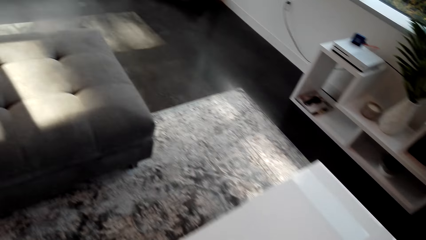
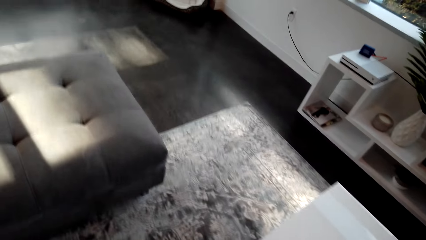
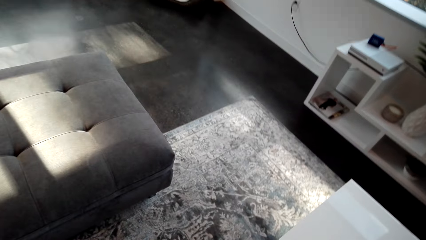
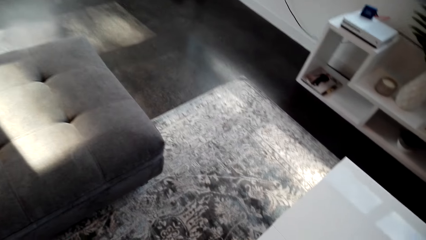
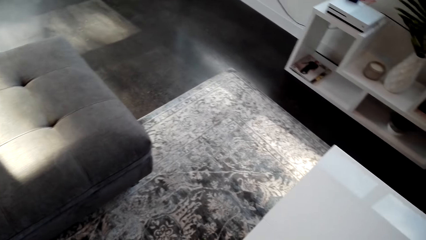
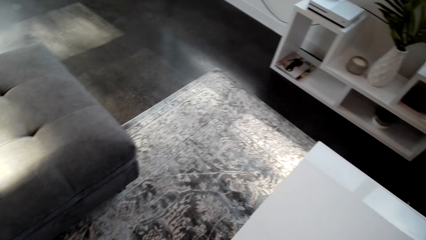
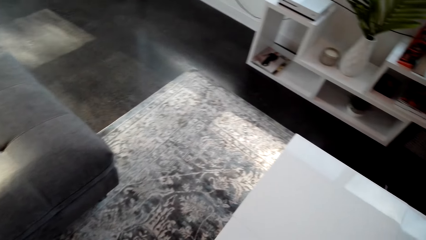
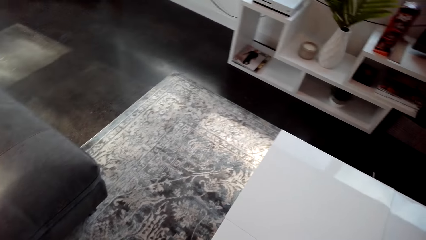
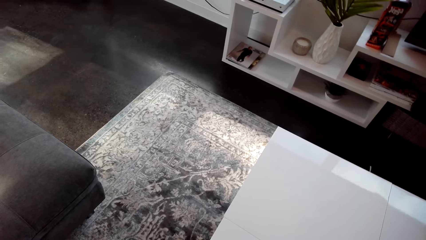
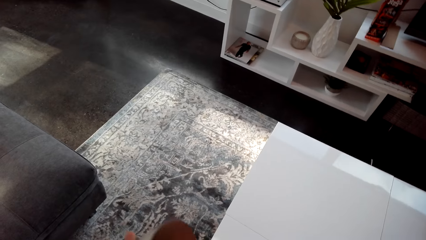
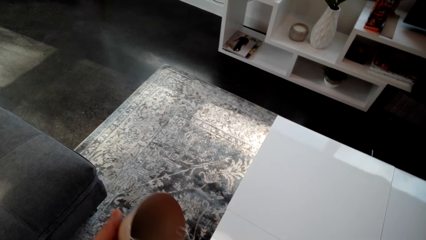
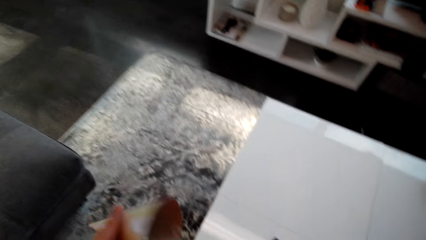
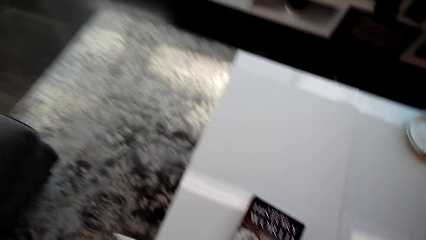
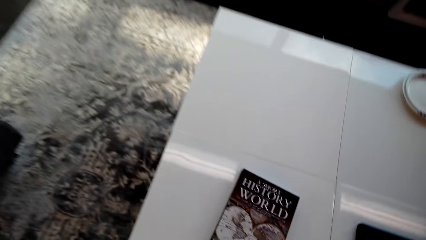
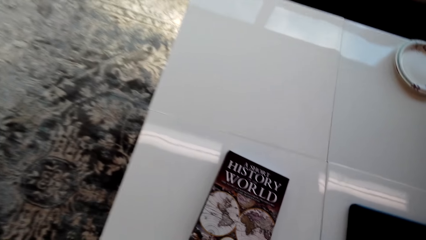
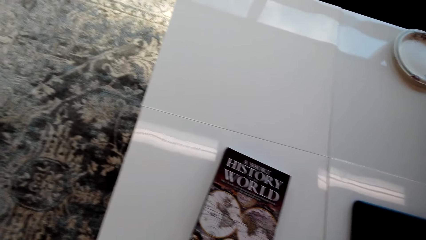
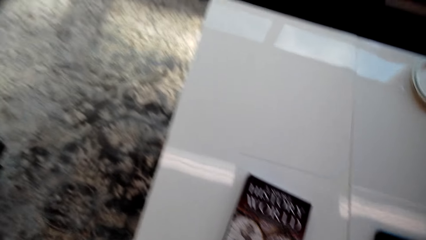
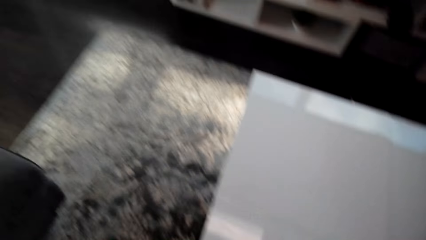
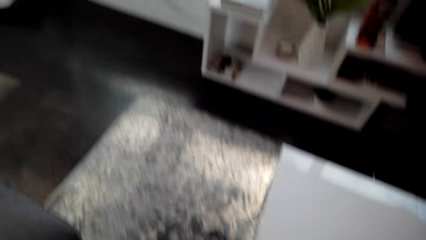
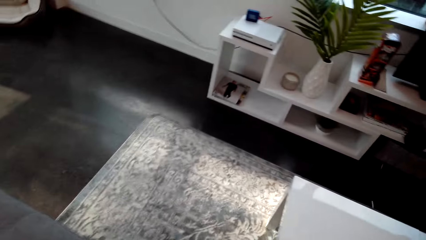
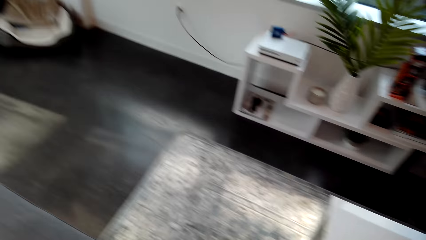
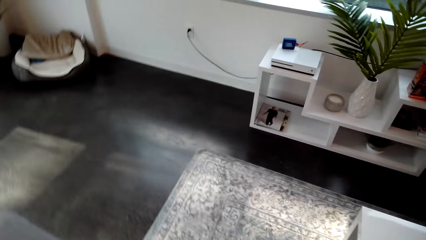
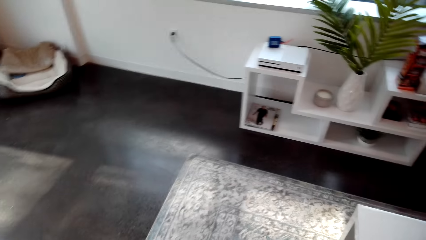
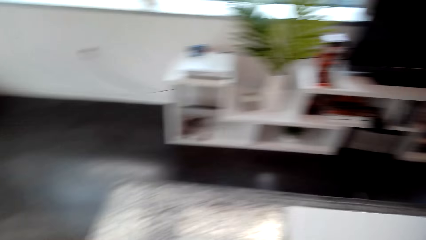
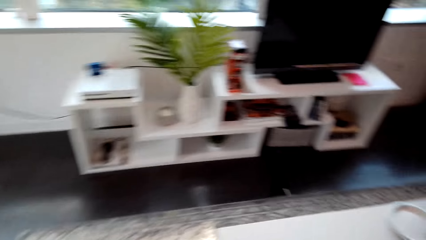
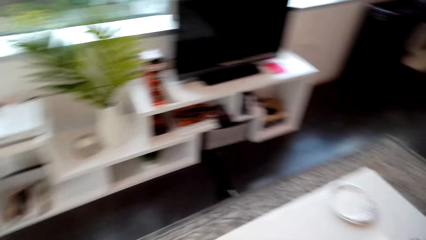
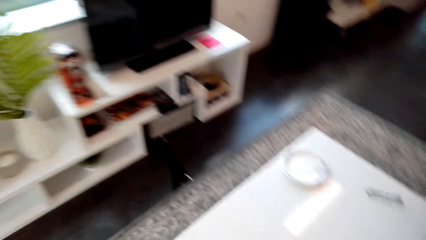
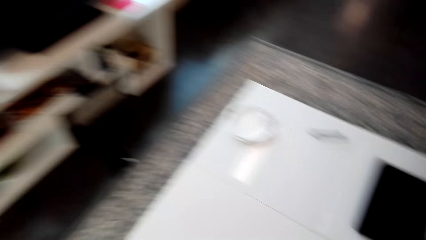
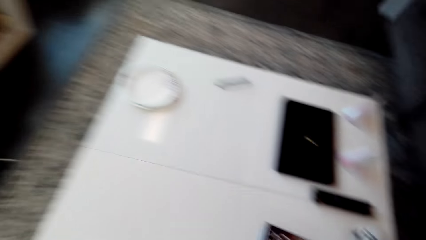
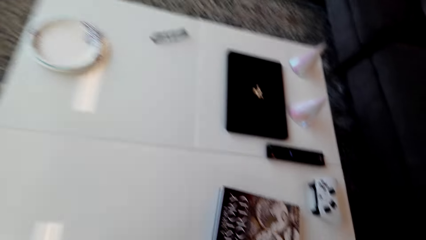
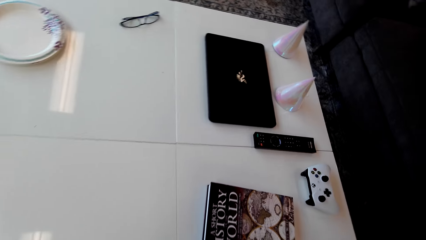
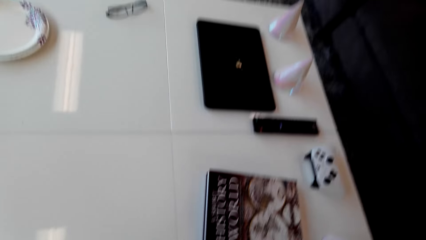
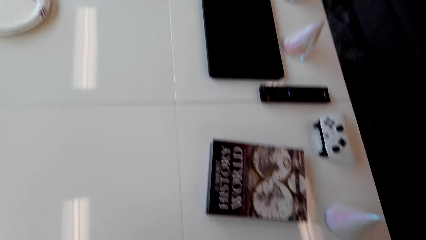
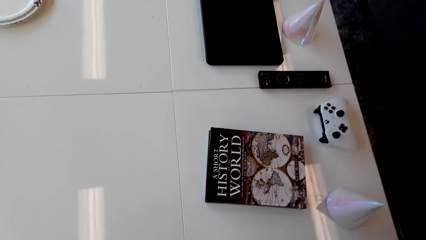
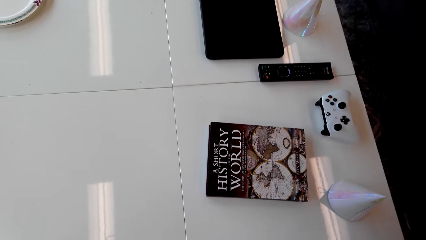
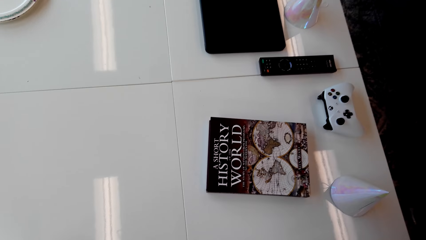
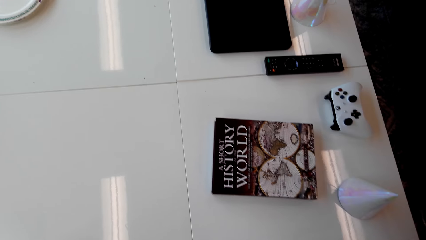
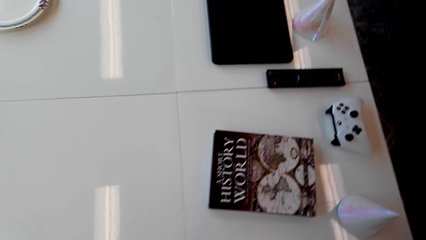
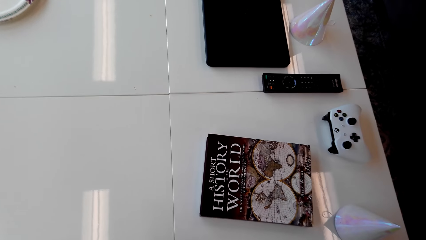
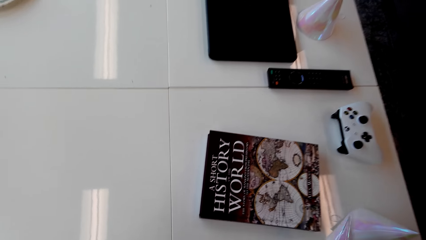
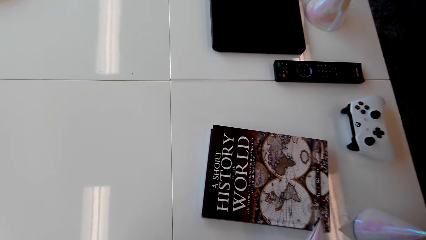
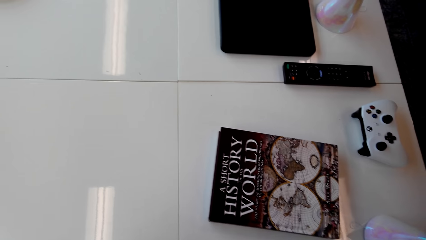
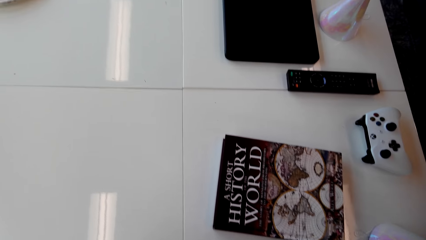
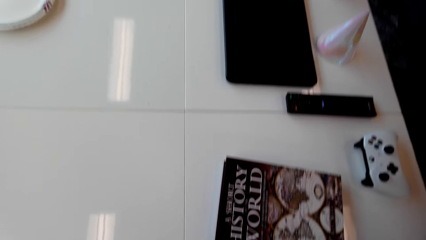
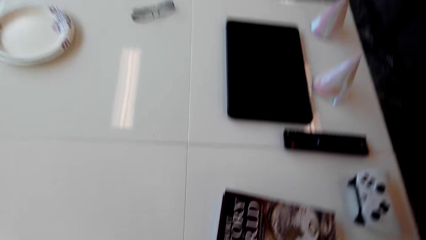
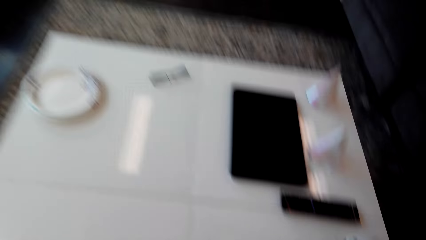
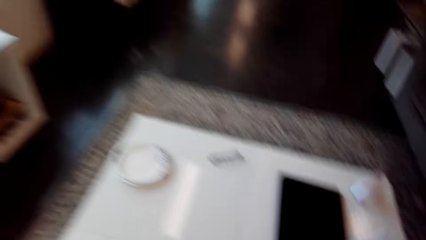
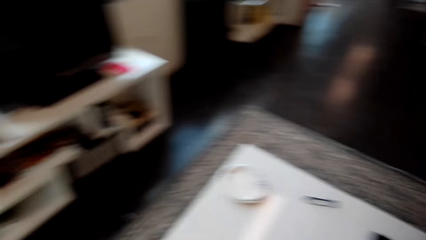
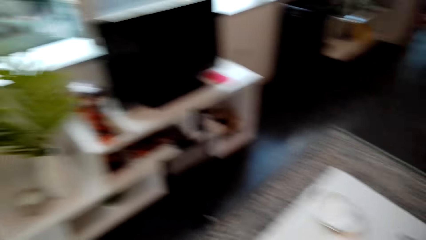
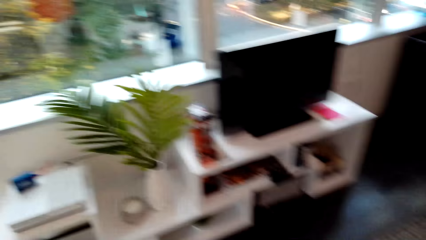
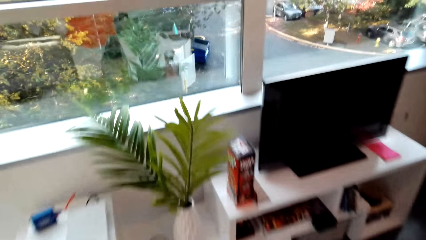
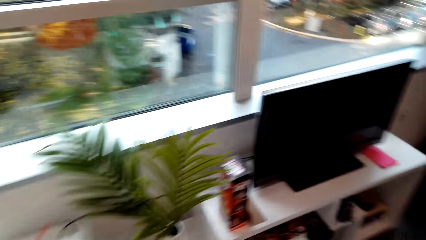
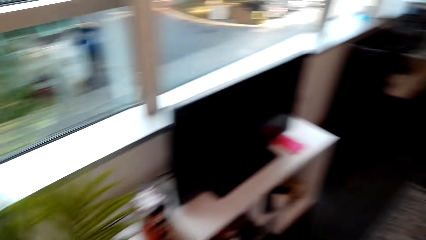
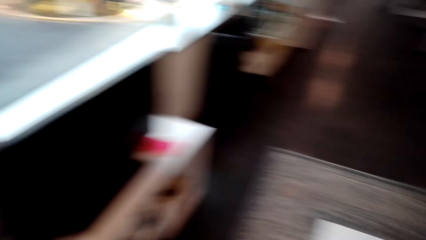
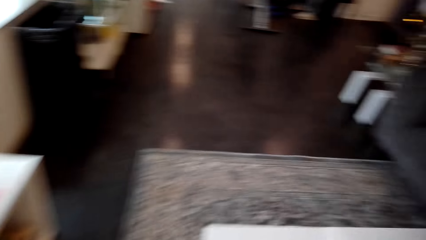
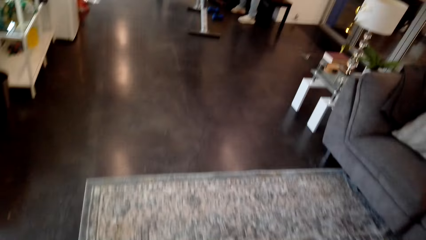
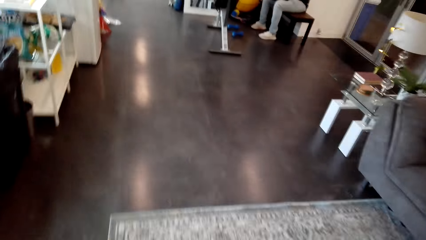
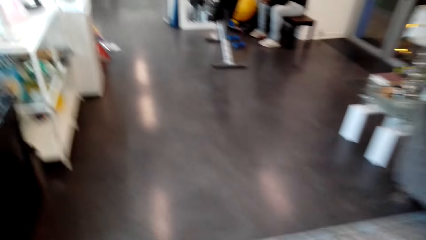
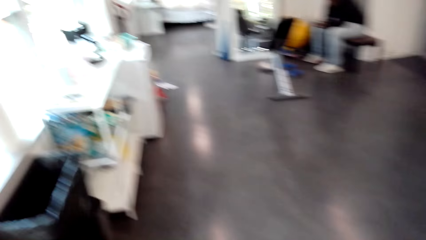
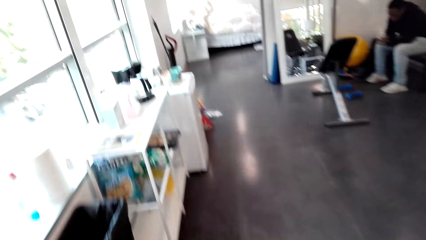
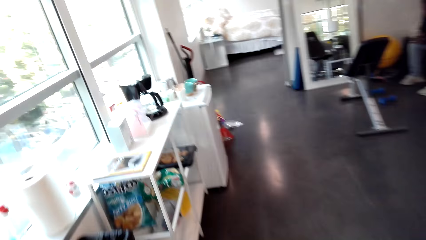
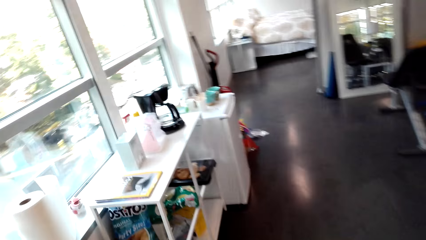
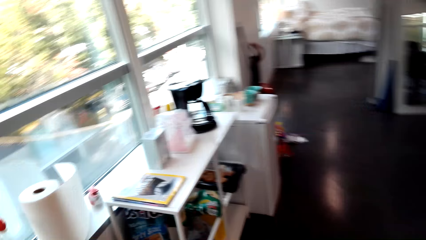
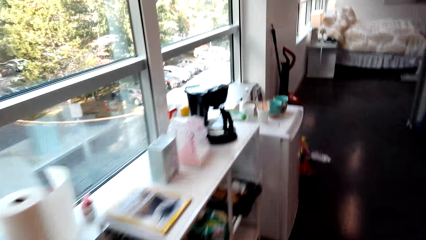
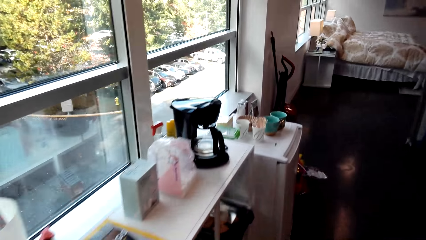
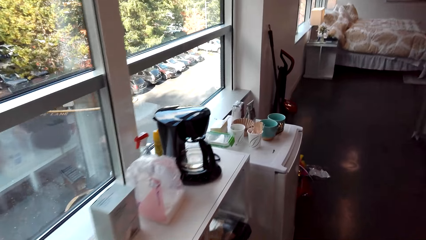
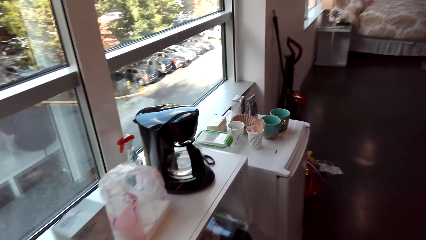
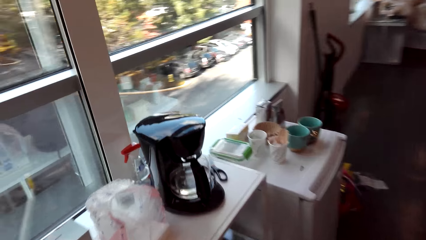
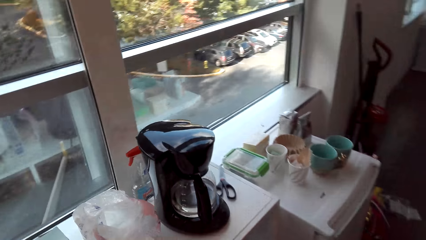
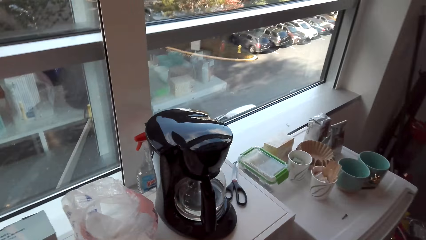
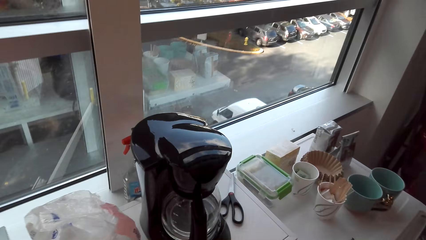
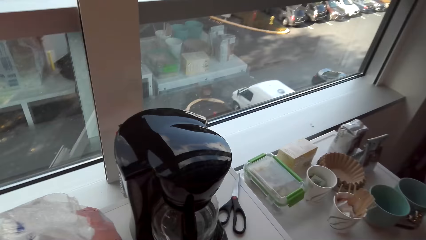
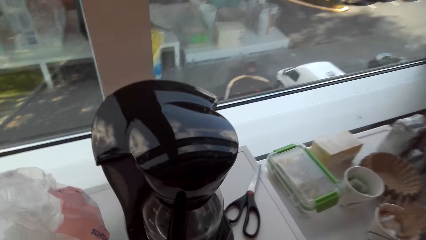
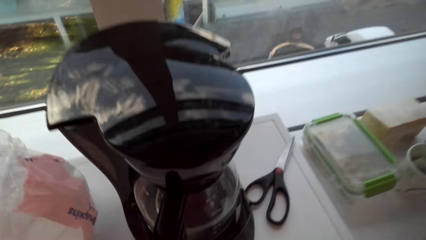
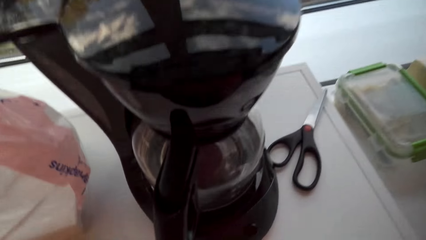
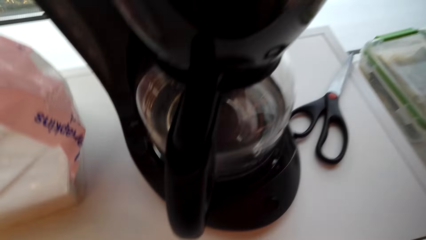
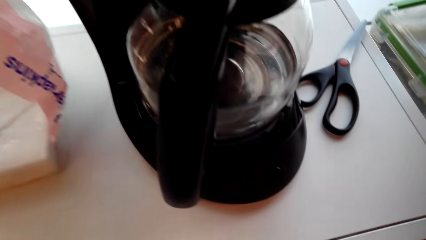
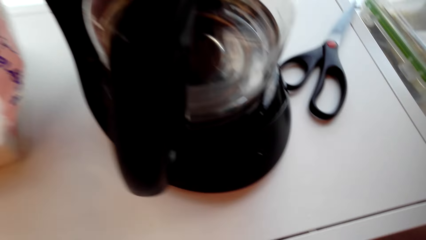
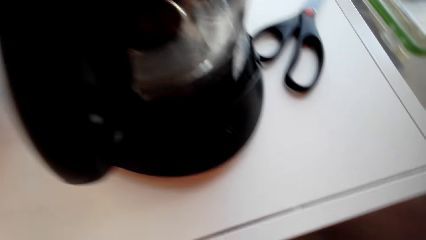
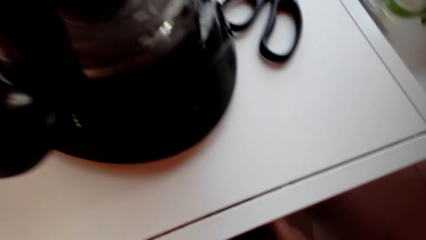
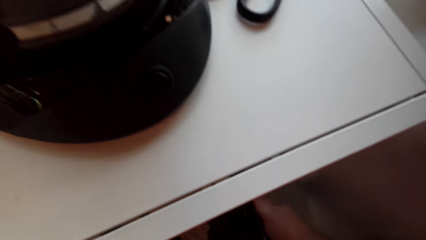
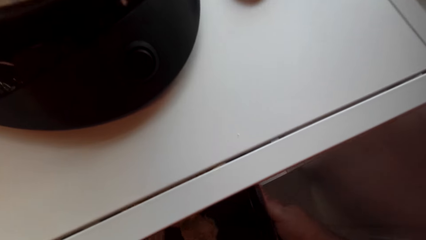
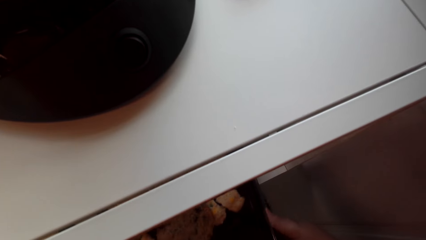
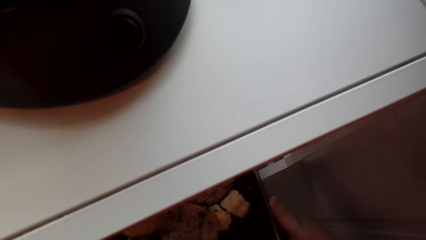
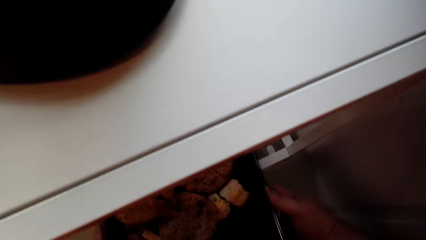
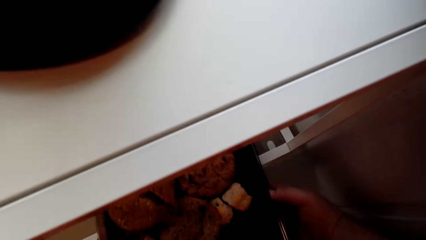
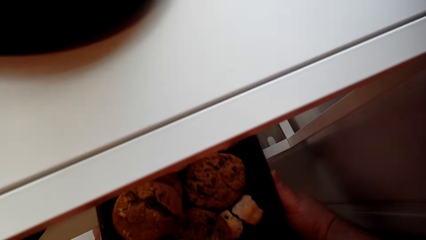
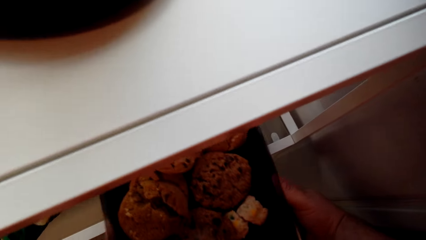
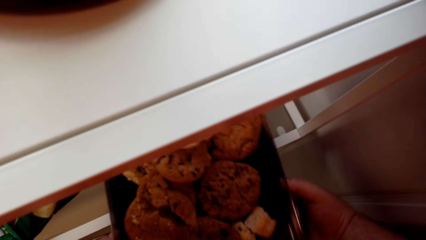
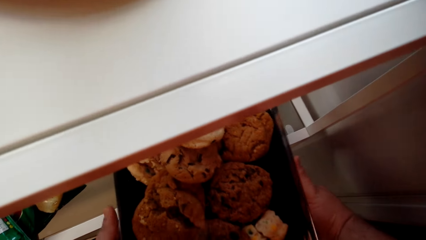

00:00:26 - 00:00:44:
The camera wearer holds something. They look around the table, place something on the table, and walk around the house. They pick a tray of cookies.
